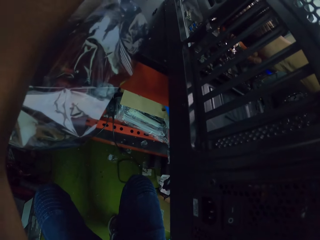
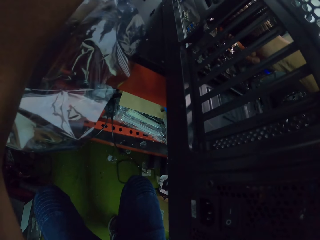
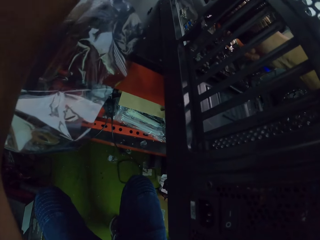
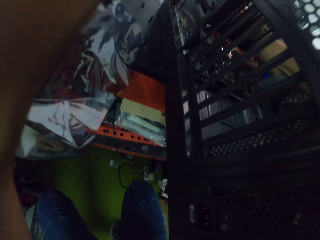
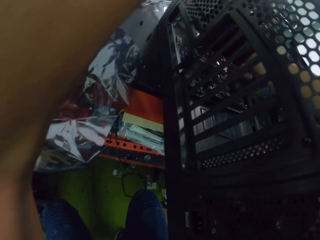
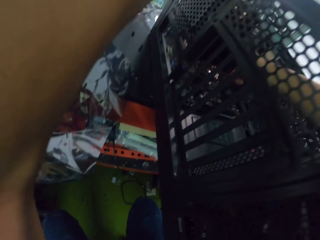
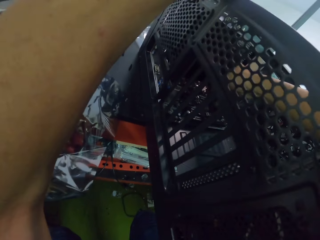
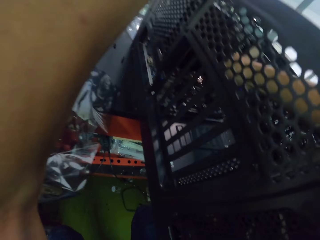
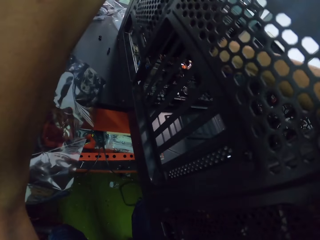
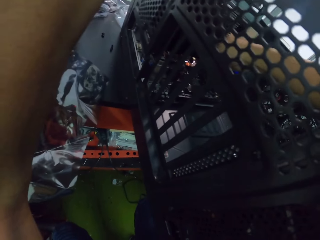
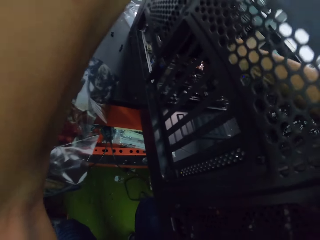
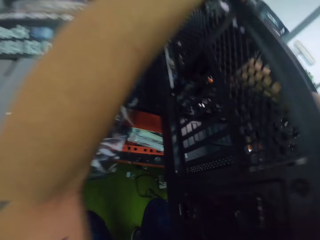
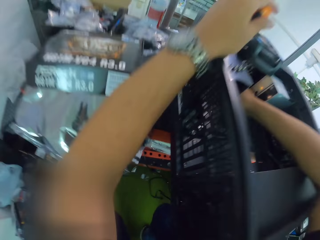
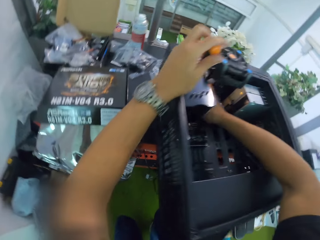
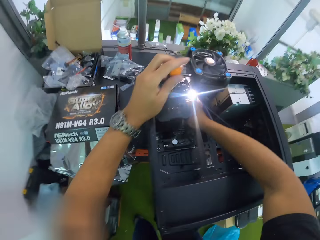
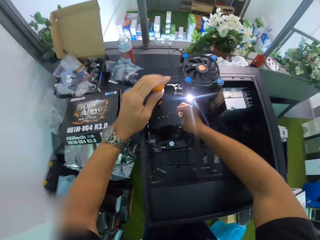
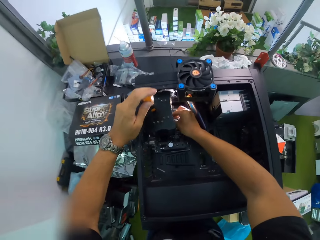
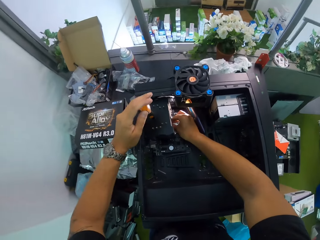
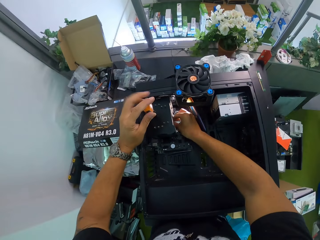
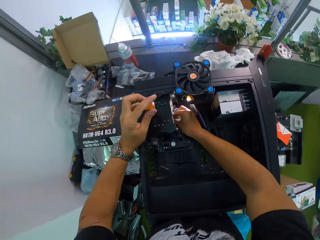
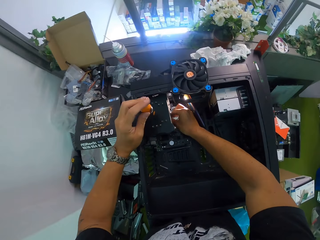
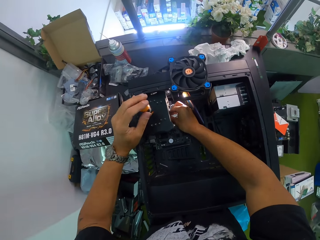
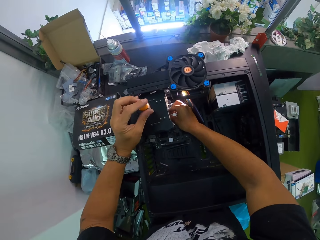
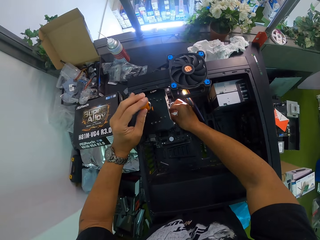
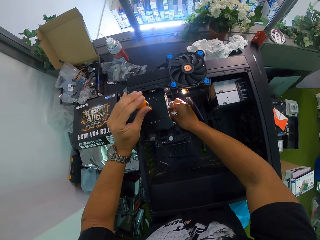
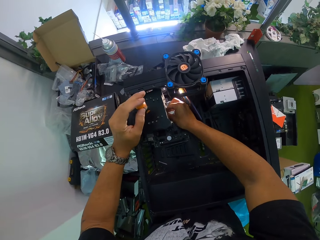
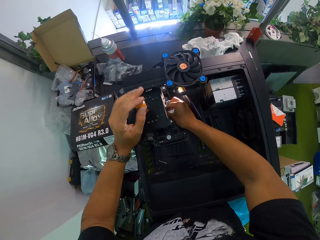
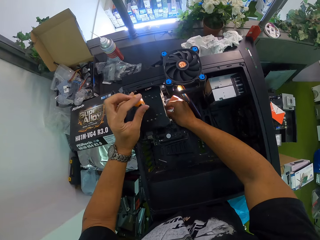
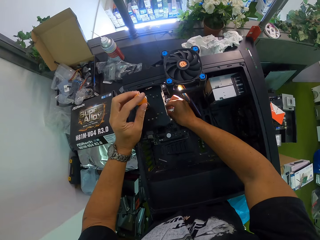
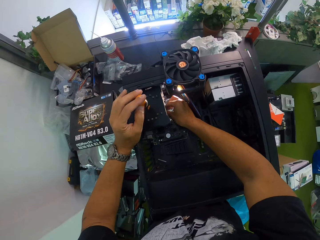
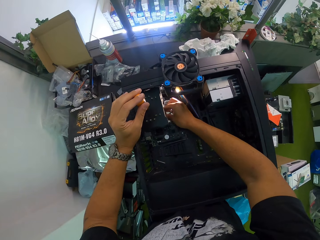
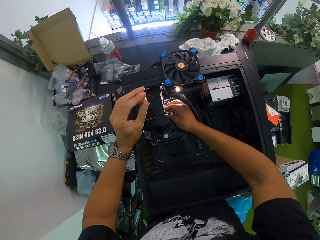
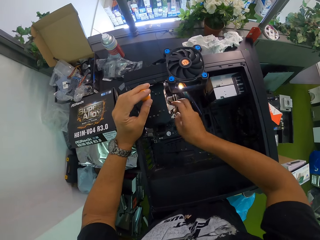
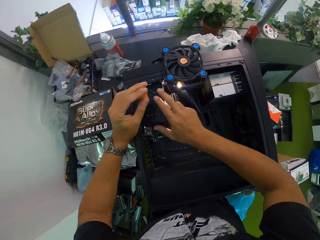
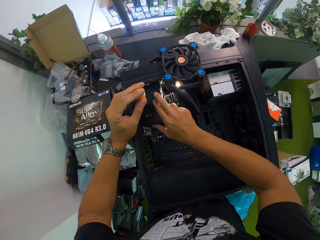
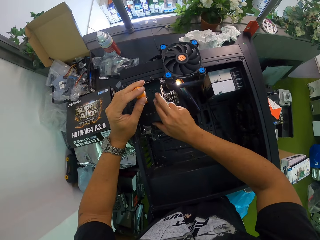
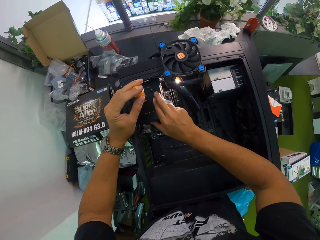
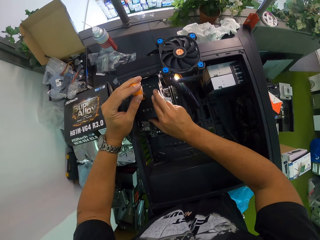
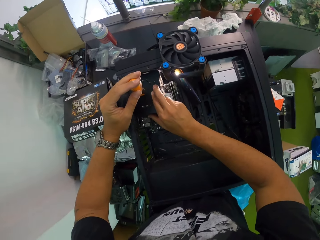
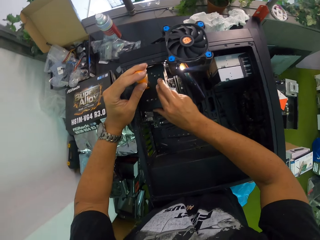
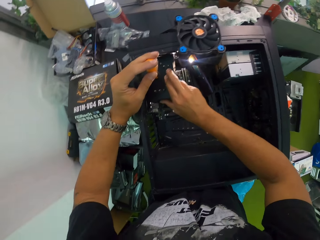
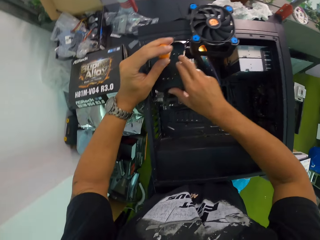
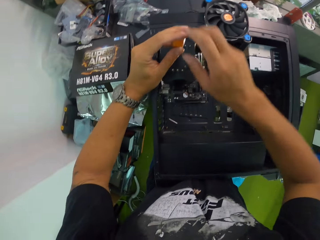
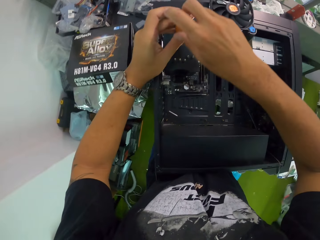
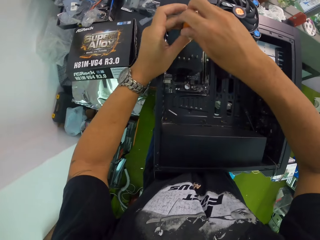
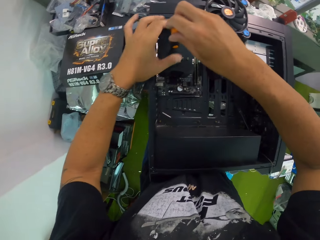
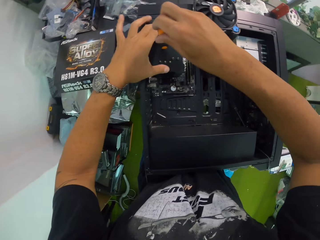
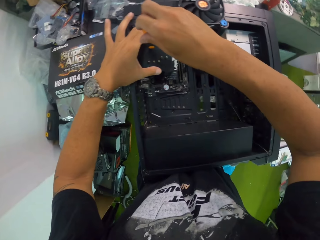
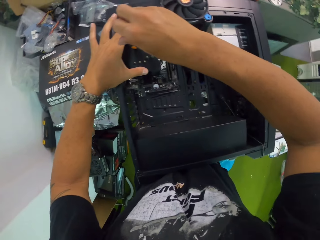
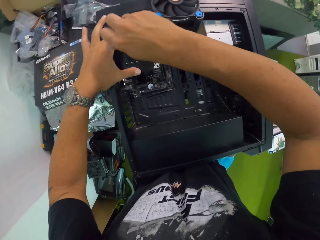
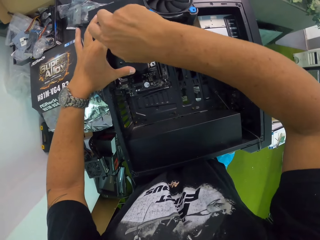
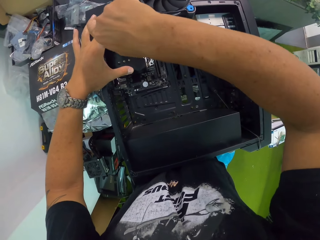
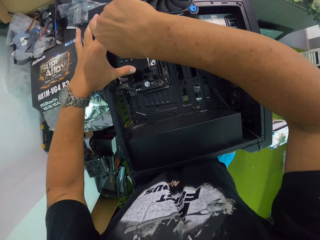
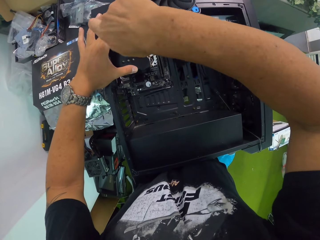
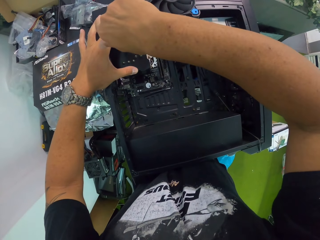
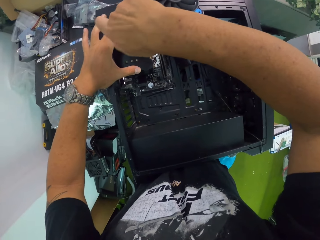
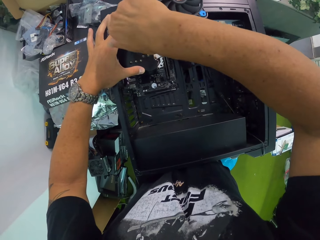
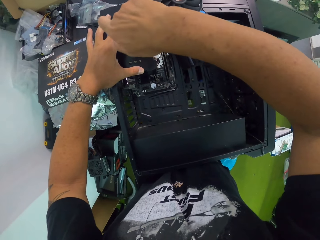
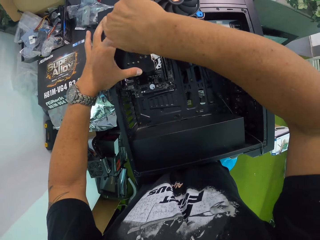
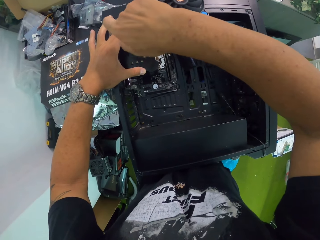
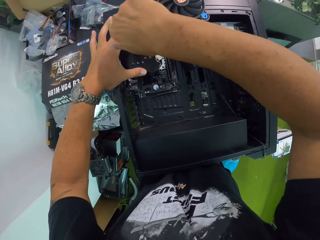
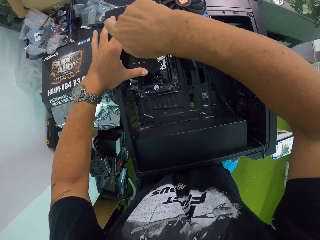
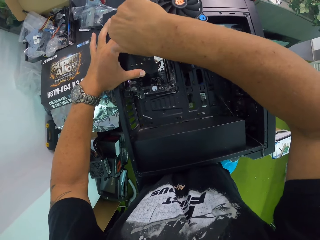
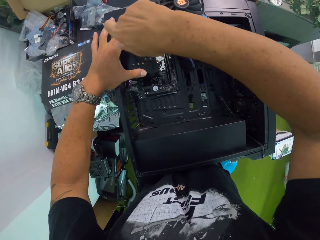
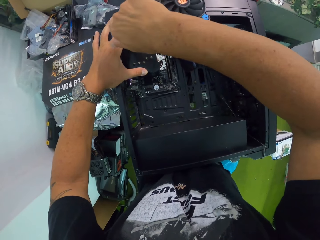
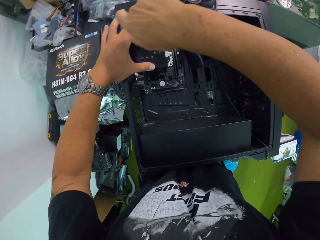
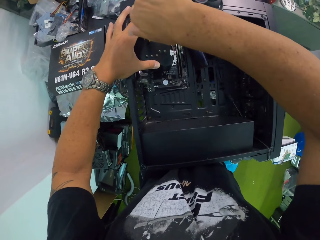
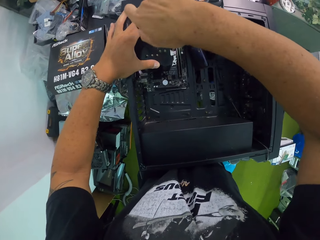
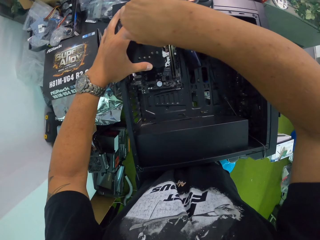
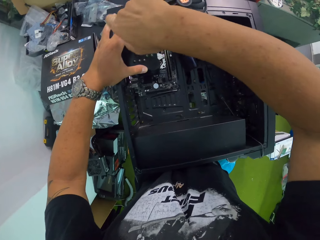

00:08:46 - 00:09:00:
The camera wearer screws a nut in the CPU with the screwdriver with his left hand. He places his right hand on the CPU. He passes the screwdriver from his left hand to his right hand. He places his left hand on the CPU. He screws the nut in the CPU with the screwdriver with his right hand.

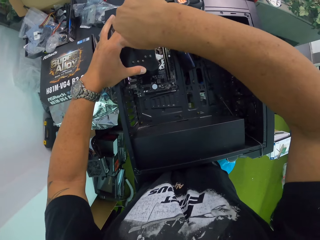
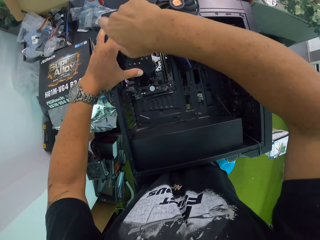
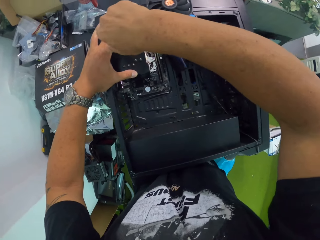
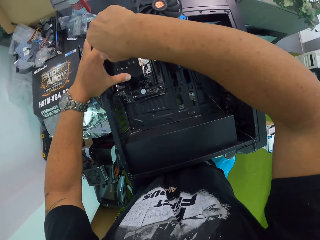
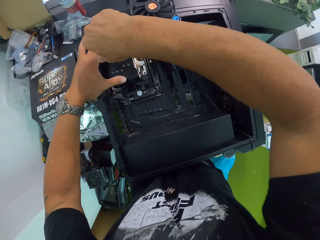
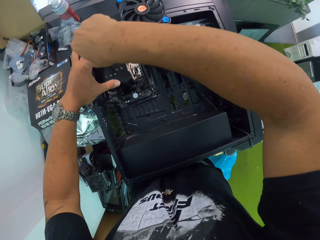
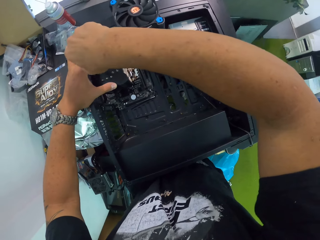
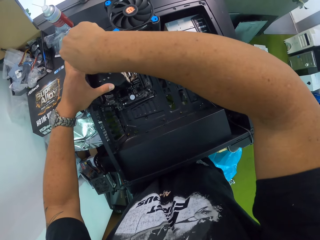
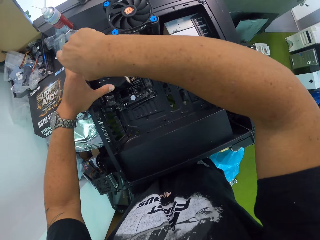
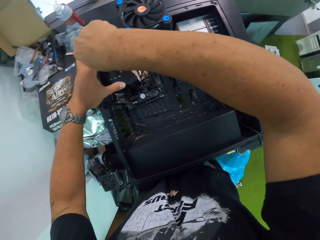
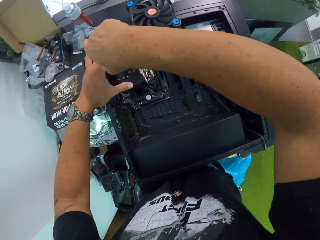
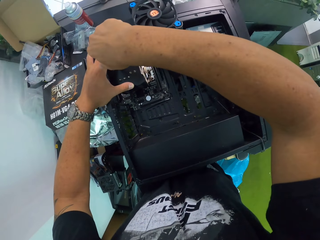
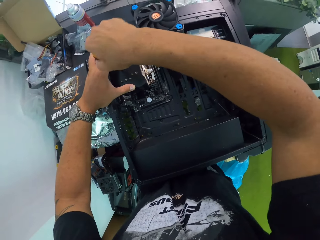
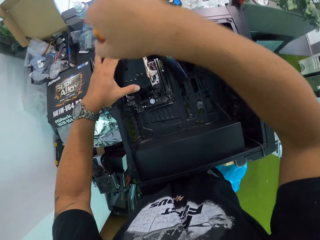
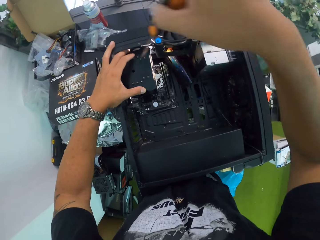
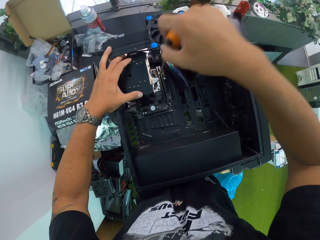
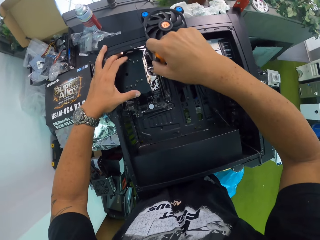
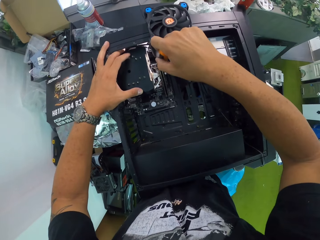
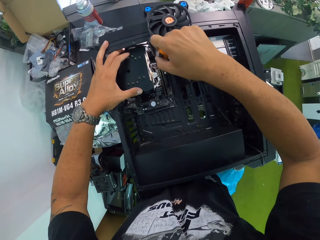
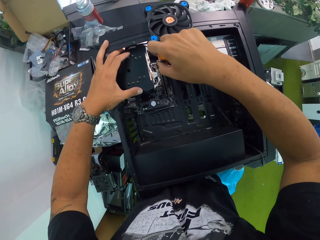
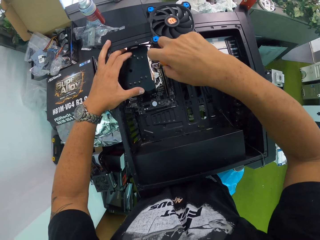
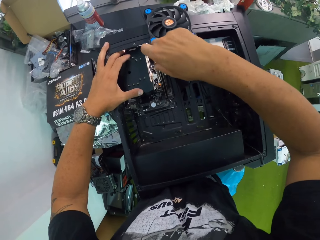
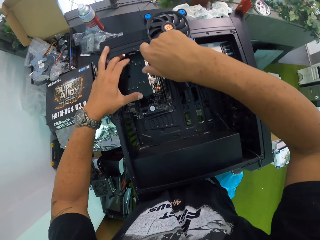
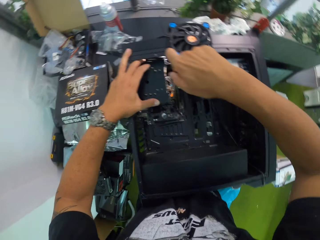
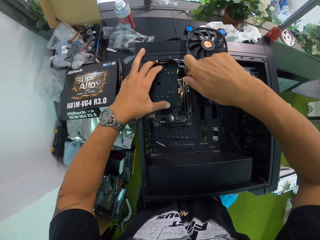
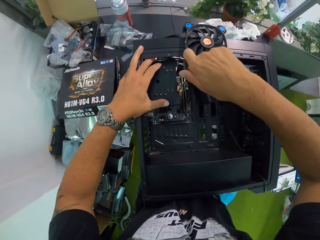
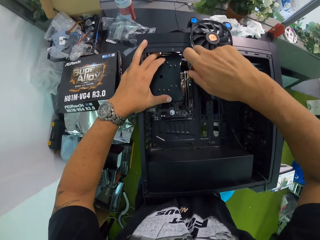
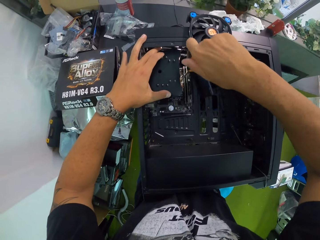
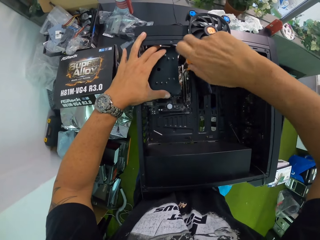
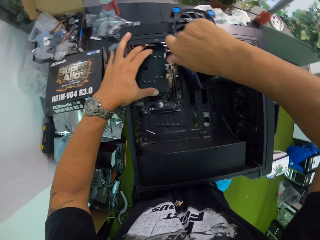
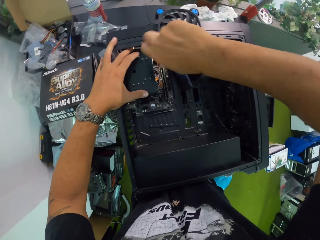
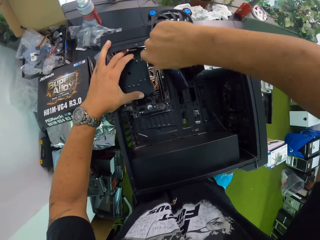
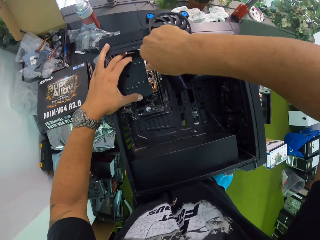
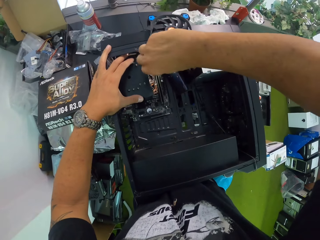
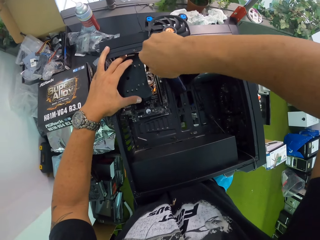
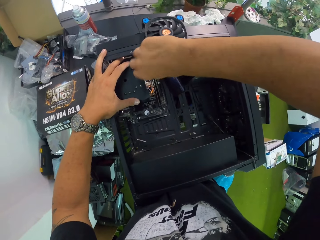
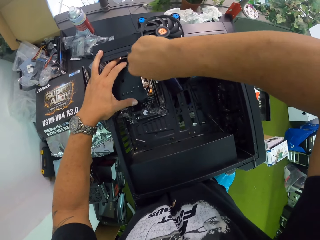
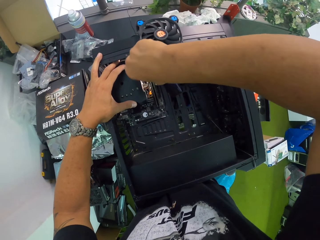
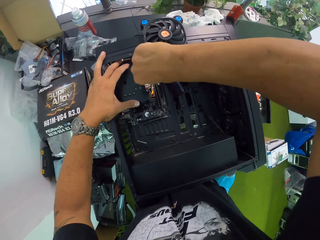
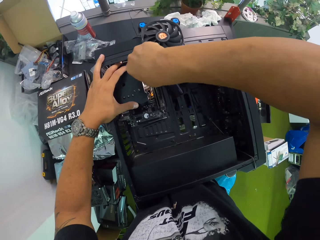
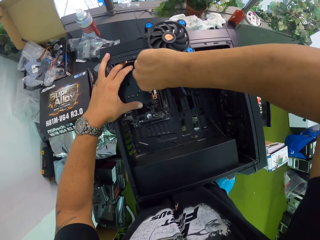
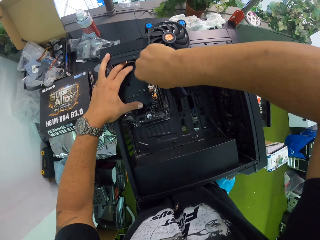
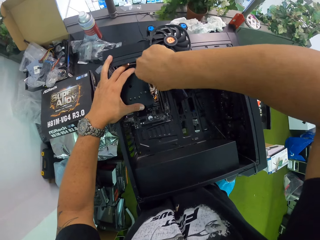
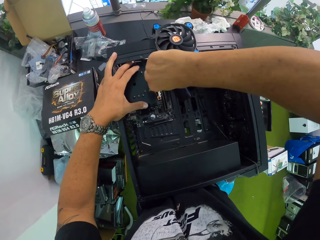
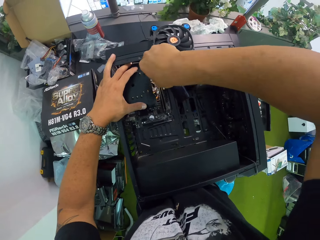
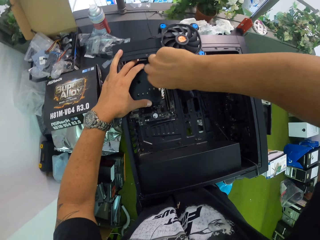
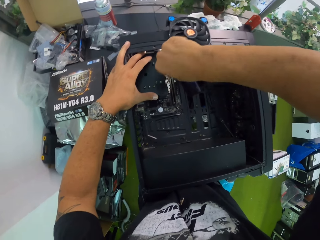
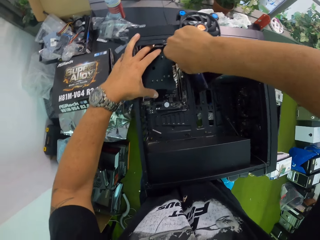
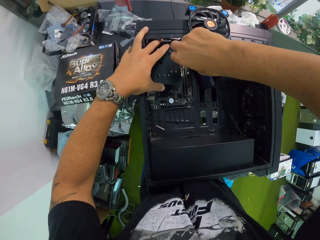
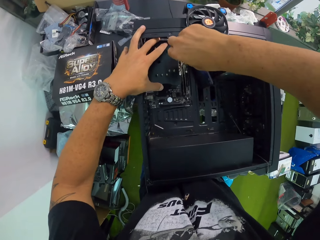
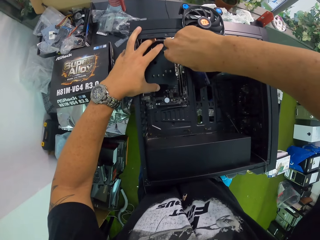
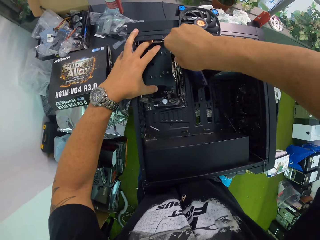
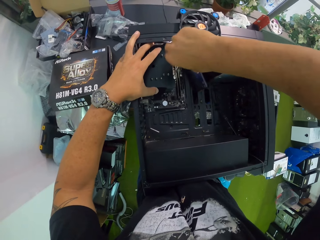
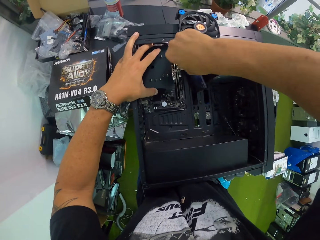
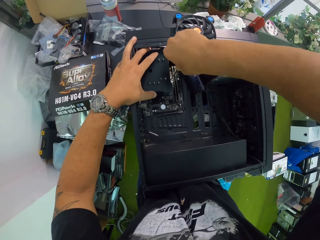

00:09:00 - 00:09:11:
The camera wearer removes the screwdriver from the CPU with his right hand. He screws a nut in the CPU with the screwdriver with his right hand.
